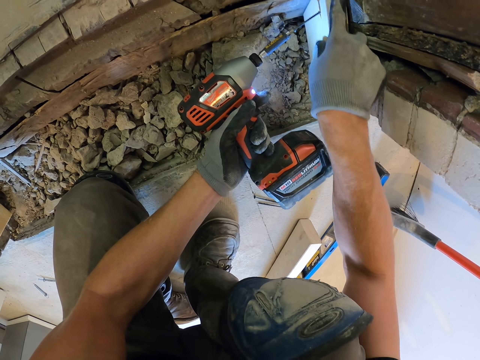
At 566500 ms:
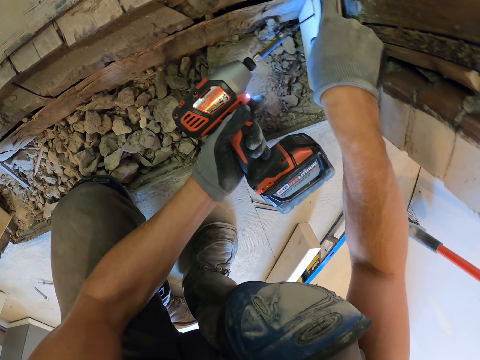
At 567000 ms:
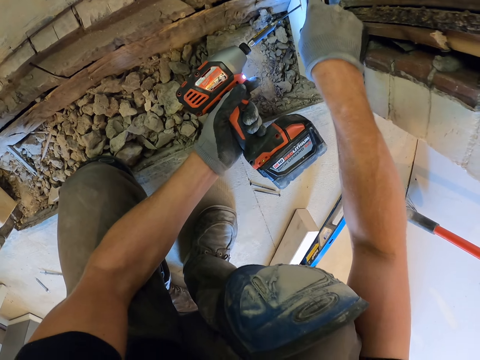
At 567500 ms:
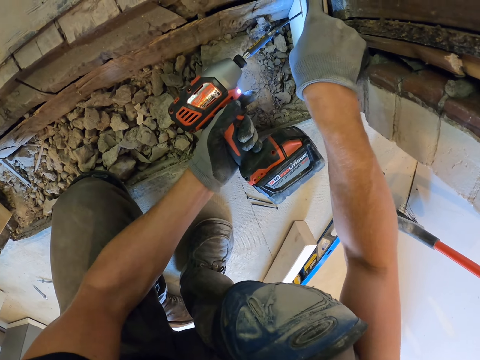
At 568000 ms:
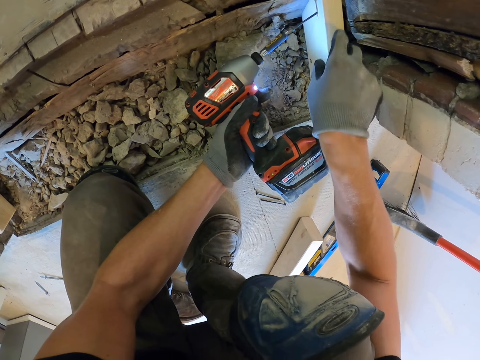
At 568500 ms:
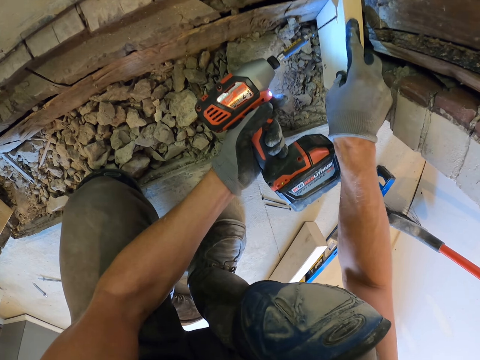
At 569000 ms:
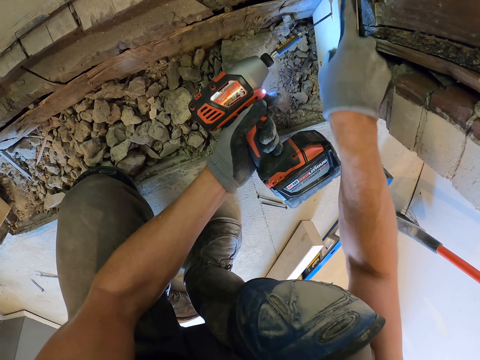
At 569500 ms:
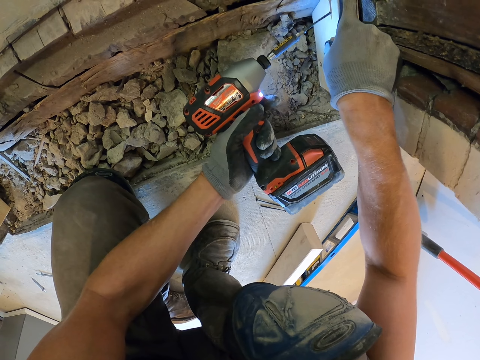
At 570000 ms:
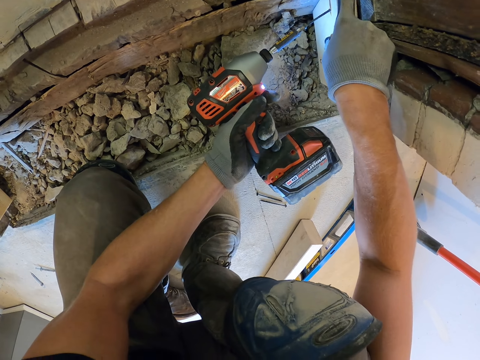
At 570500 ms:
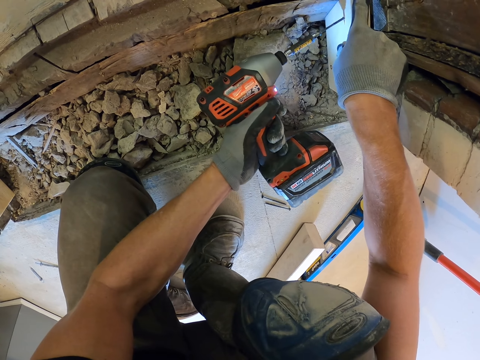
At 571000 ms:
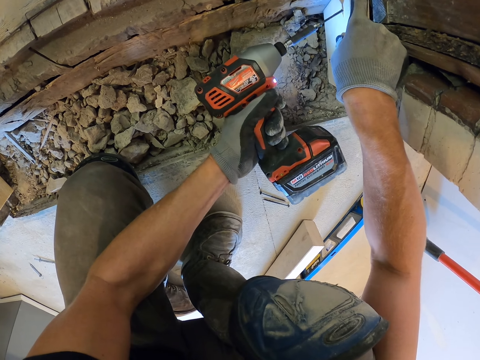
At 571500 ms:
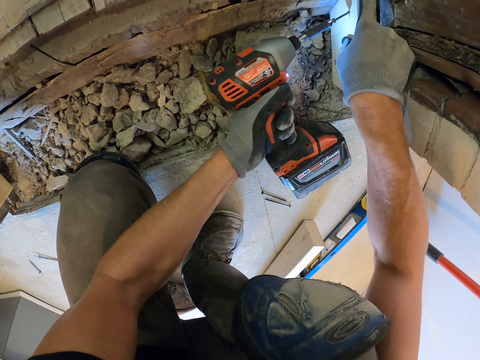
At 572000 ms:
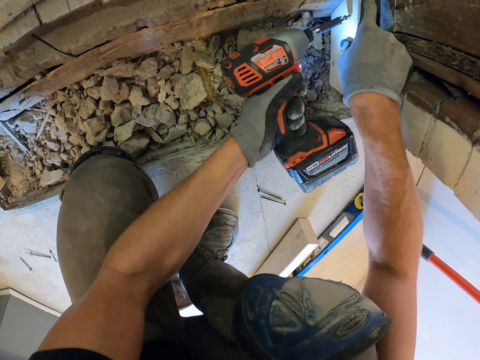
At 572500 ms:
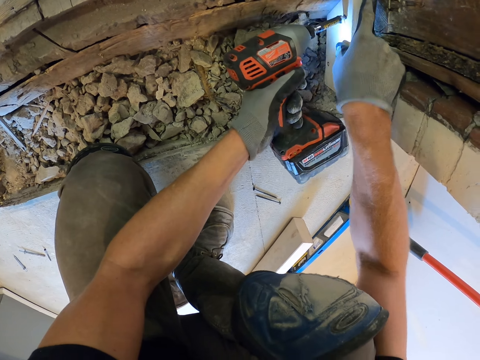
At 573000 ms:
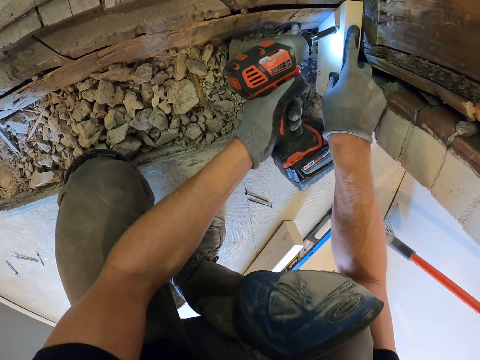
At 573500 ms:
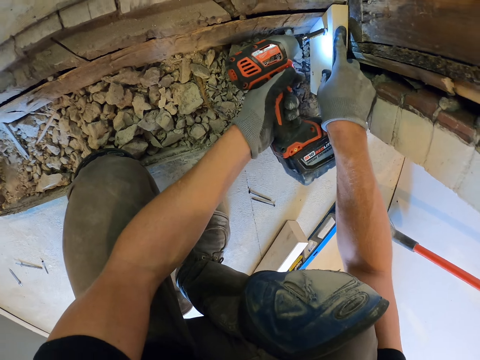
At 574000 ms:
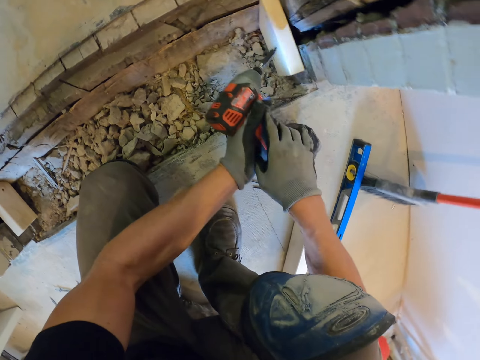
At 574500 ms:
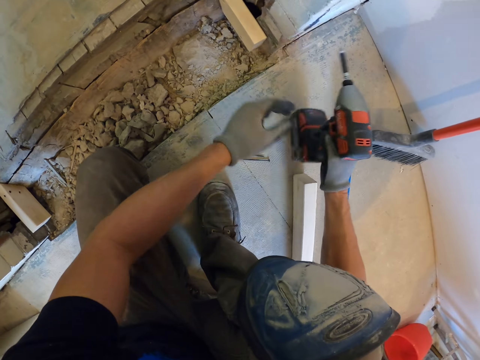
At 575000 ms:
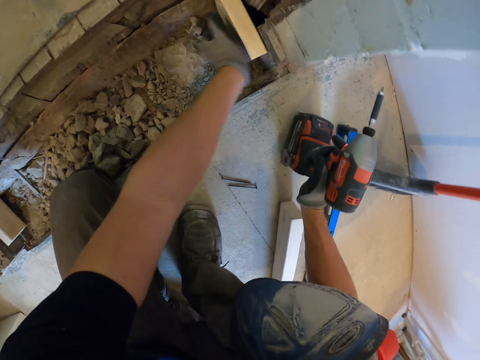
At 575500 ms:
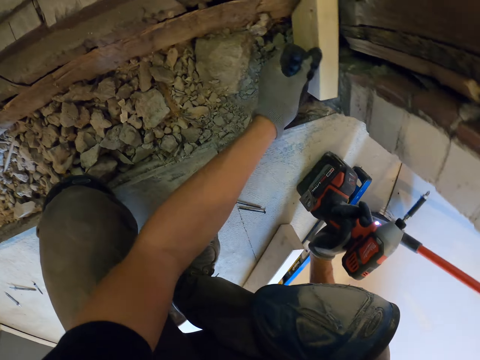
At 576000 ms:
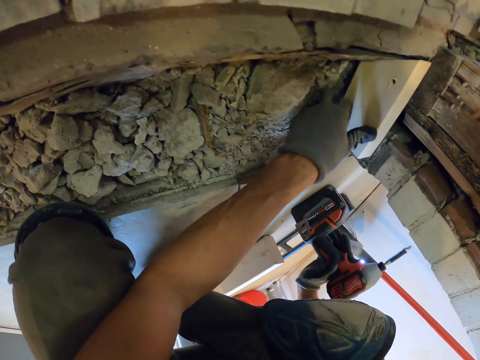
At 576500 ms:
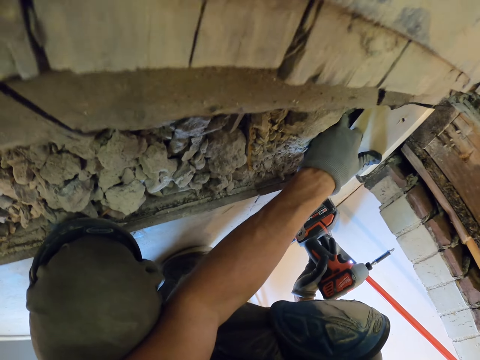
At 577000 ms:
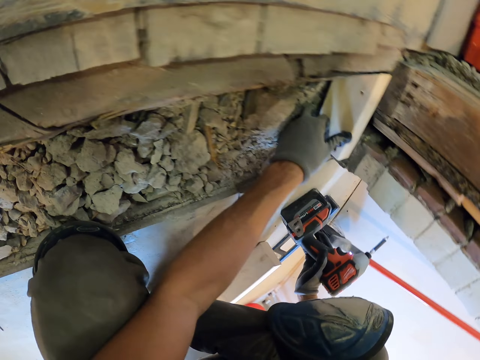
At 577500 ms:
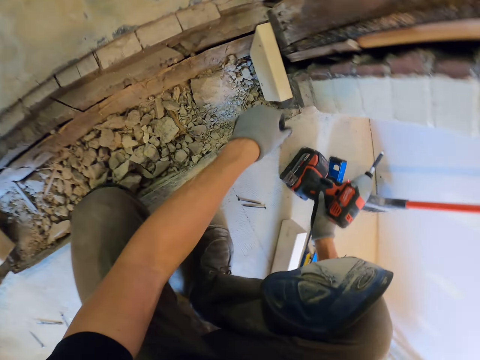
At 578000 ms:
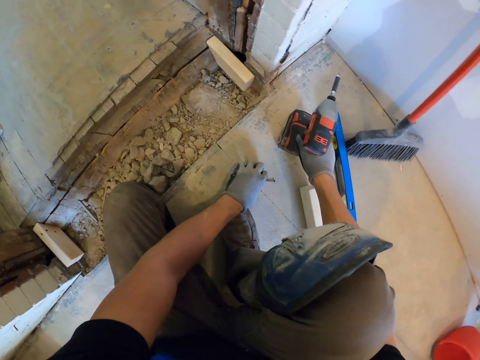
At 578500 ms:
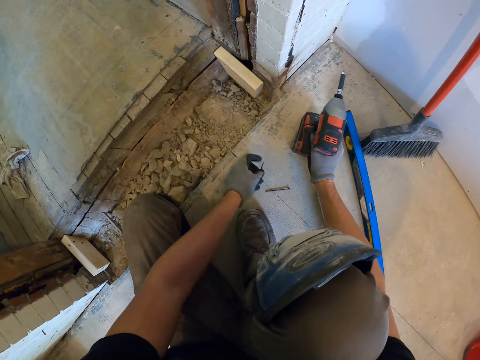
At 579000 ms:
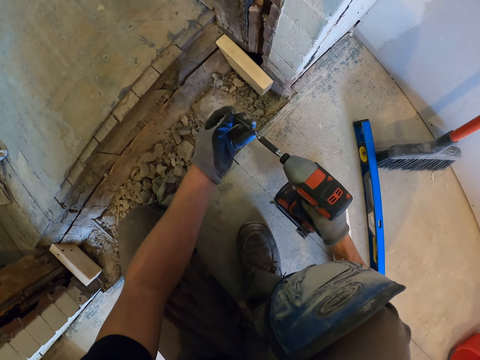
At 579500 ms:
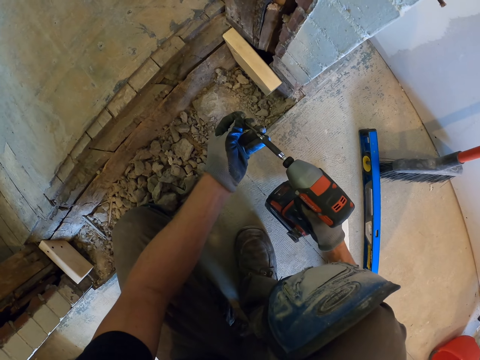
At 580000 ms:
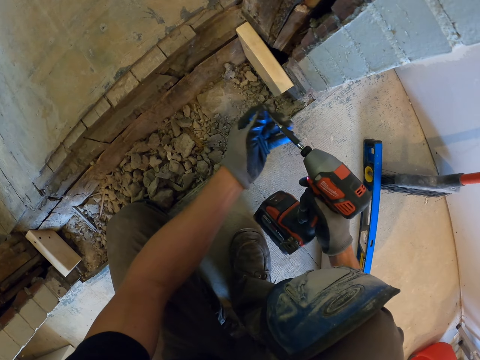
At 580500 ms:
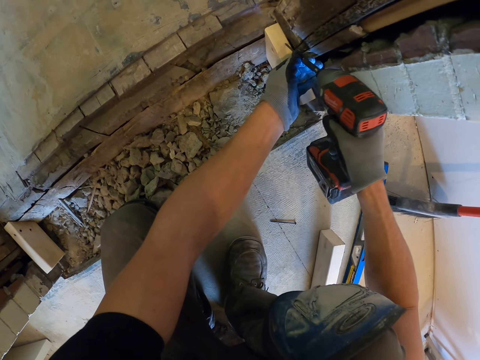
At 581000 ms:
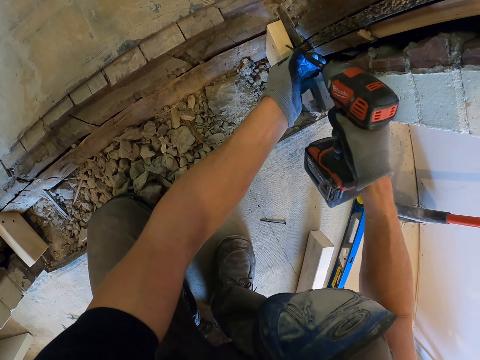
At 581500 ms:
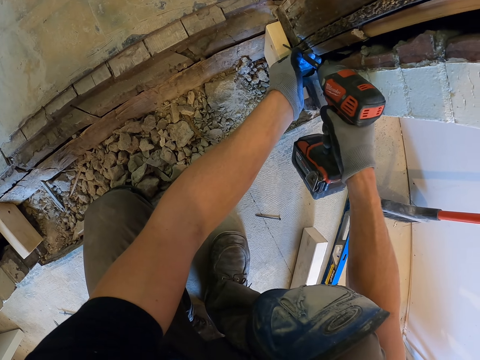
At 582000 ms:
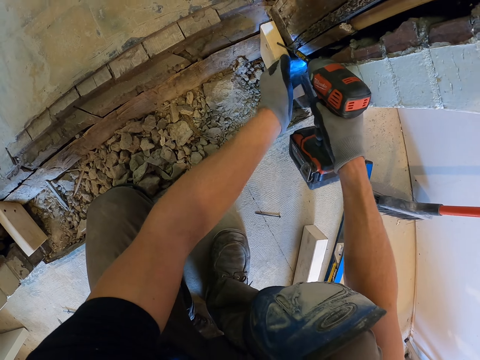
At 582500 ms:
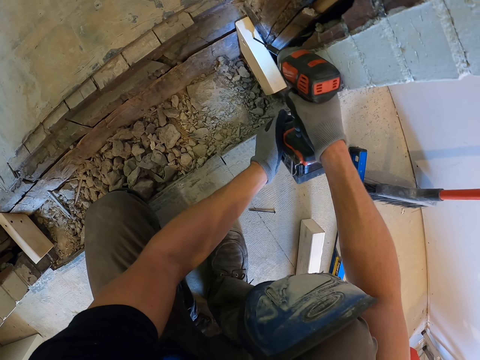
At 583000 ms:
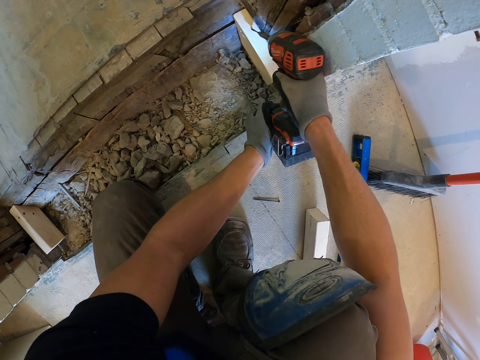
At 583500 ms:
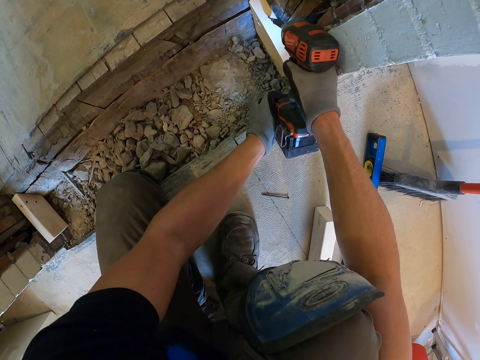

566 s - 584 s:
The camera wearer screws in a wood. They hold the wood. They hit on the wood. They put the electric drill down. They pick up a screw. They put the screw on the hand drill. They drive the screw driver in the wood using the hand drill.

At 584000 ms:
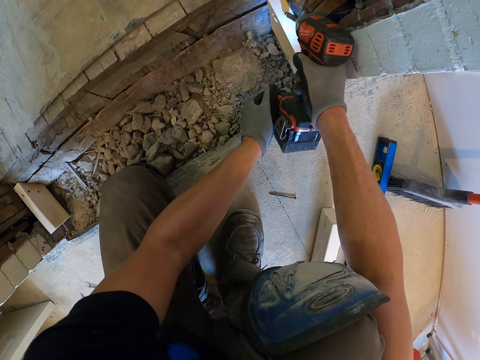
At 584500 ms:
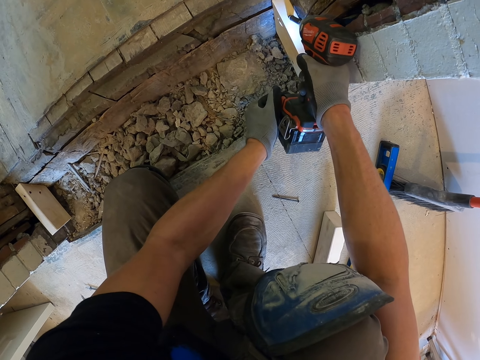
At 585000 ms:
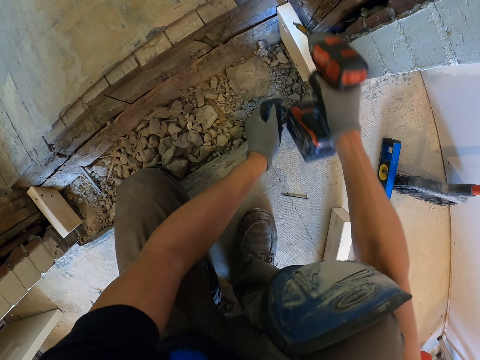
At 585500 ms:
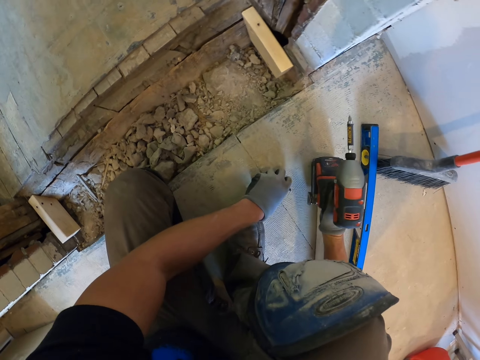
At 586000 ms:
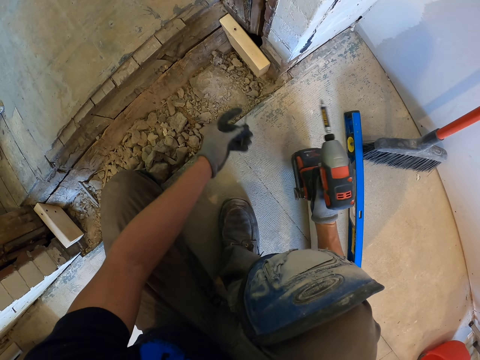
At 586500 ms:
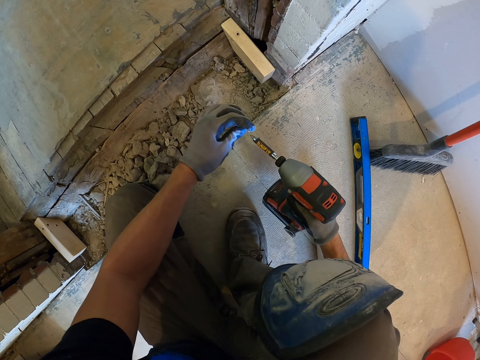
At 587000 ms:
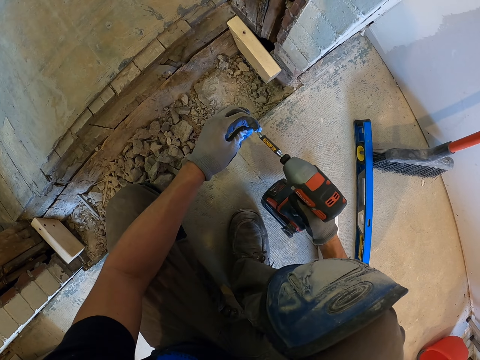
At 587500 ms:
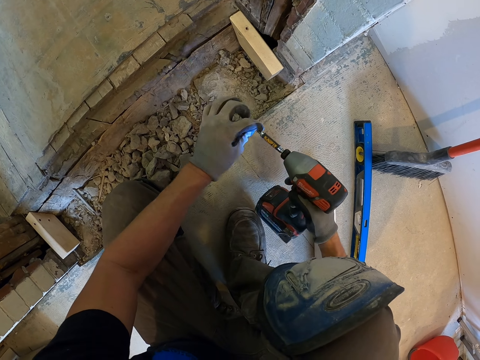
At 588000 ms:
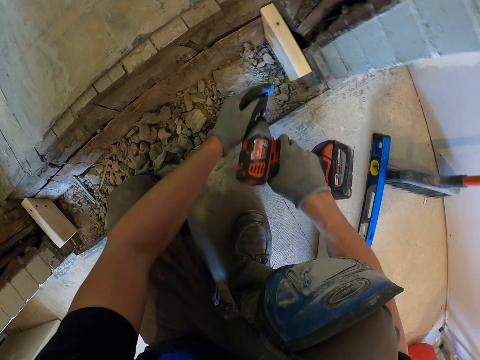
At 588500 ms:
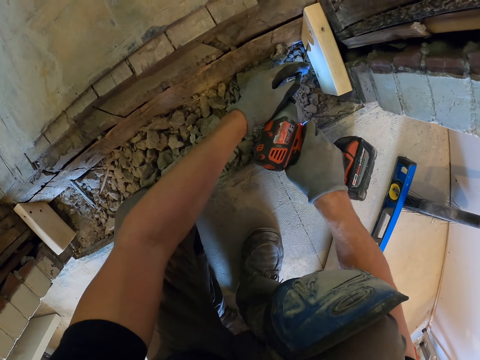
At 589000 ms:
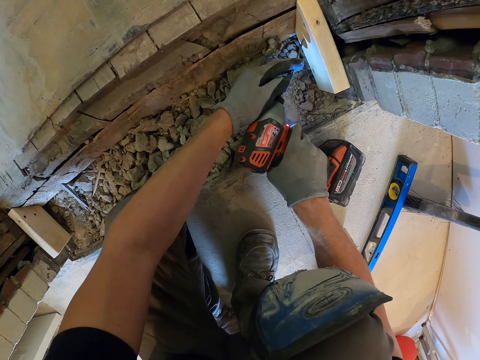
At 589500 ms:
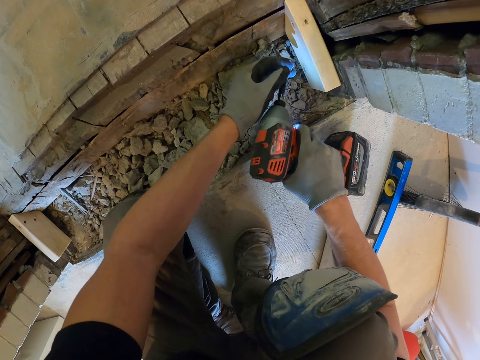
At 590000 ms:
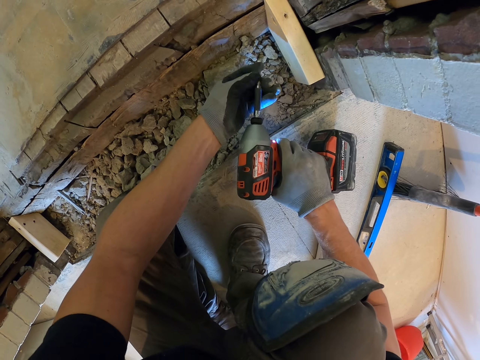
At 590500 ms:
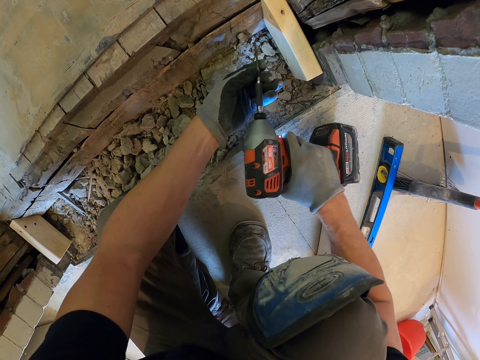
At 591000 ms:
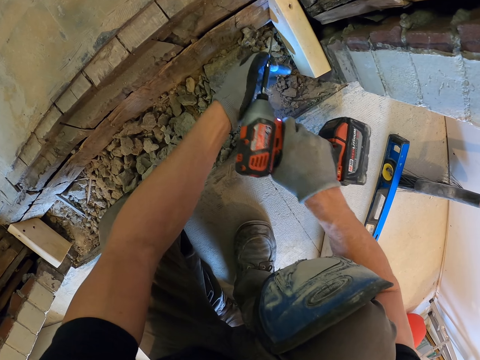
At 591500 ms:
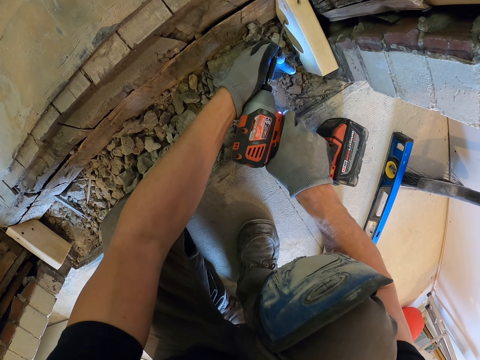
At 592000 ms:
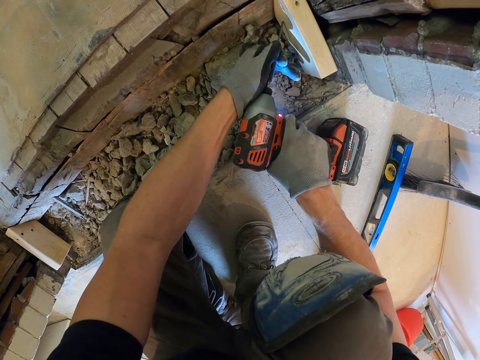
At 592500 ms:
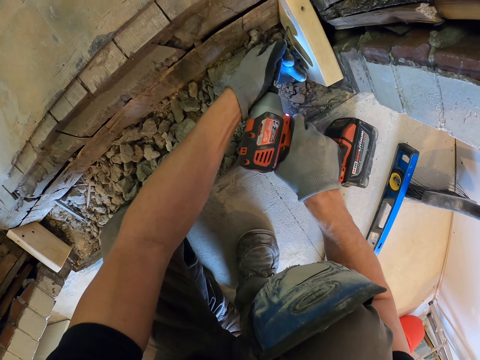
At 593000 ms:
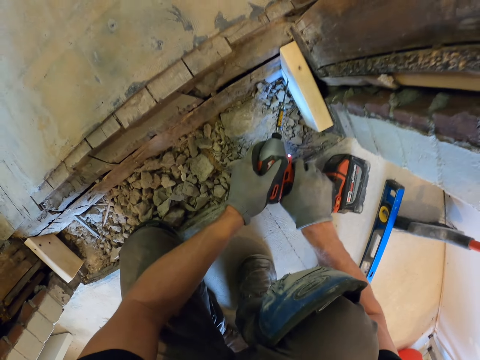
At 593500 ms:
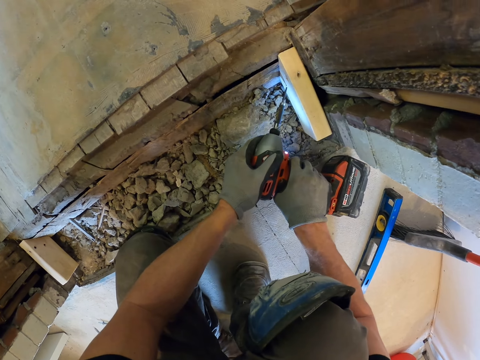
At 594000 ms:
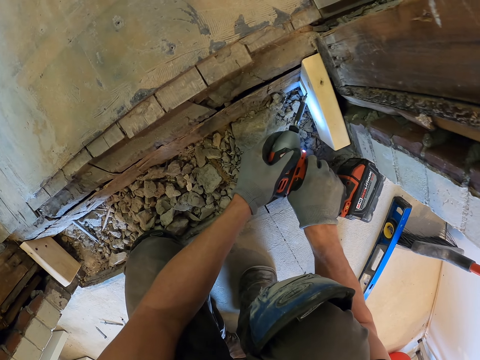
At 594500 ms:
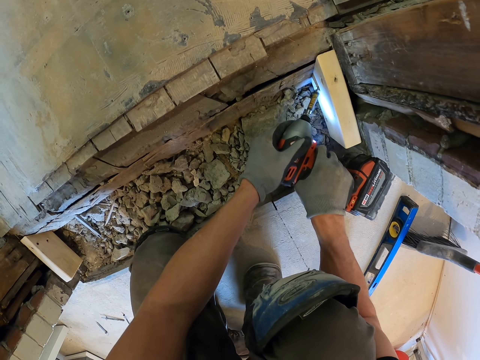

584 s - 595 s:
The camera wearer screws in the wood. They pick up a screw. They put the electric drill down. They put the screw on the hand drill. They drive the screw driver in the wood using the hand drill.
